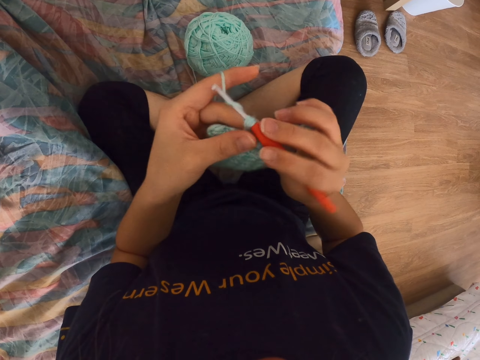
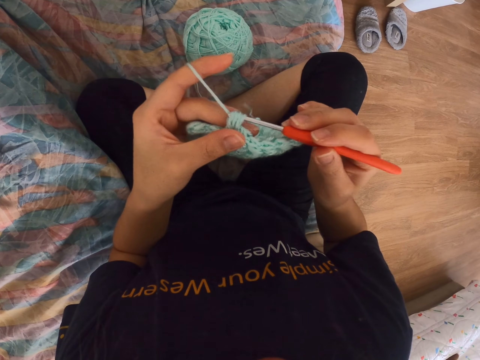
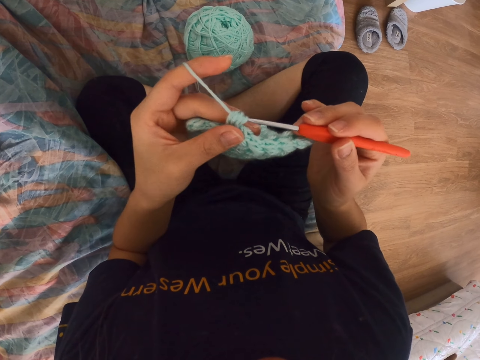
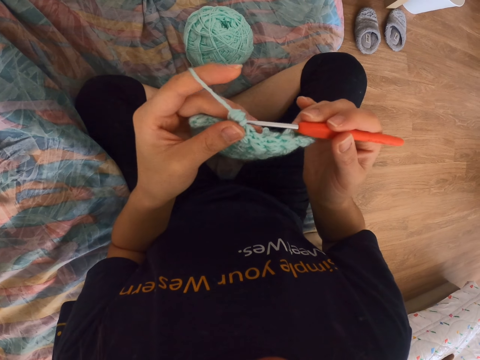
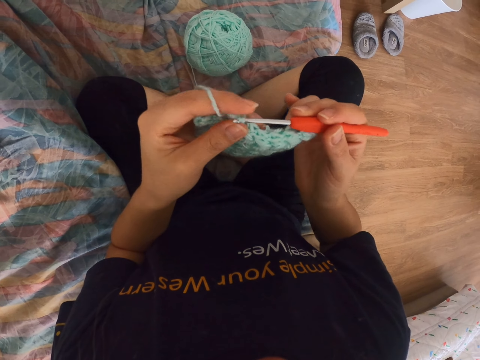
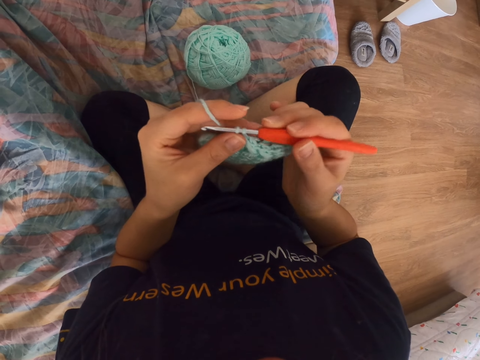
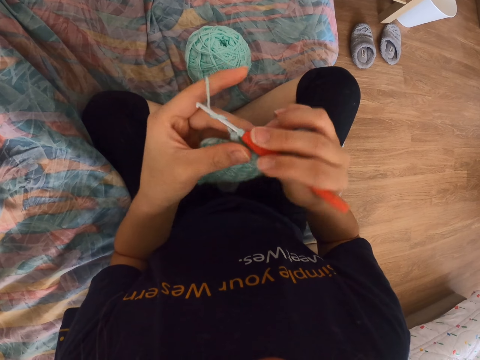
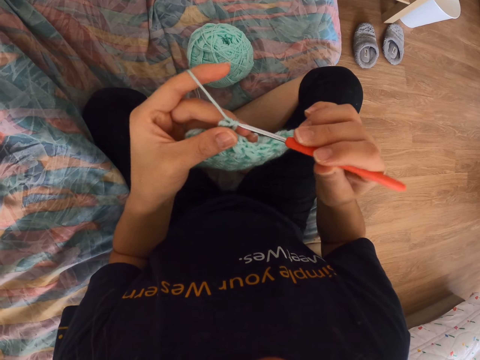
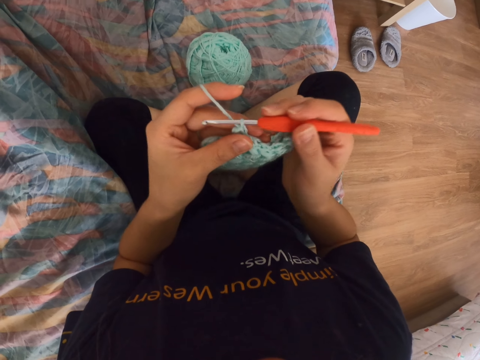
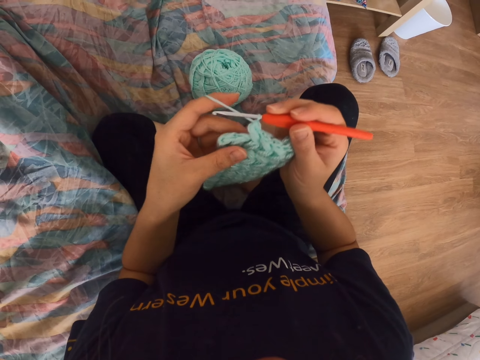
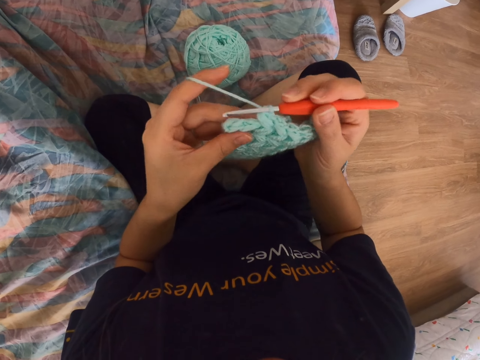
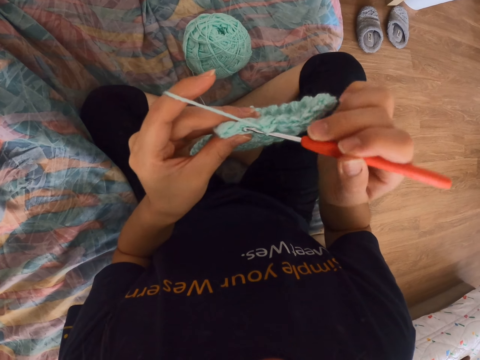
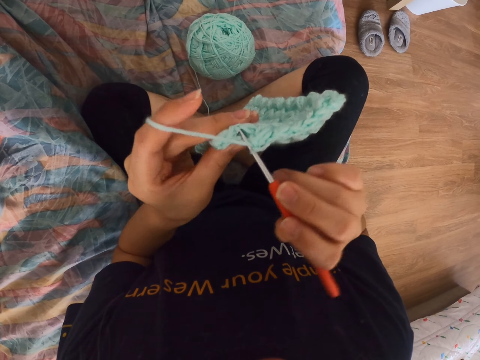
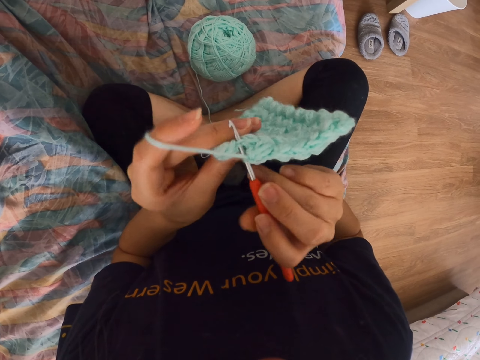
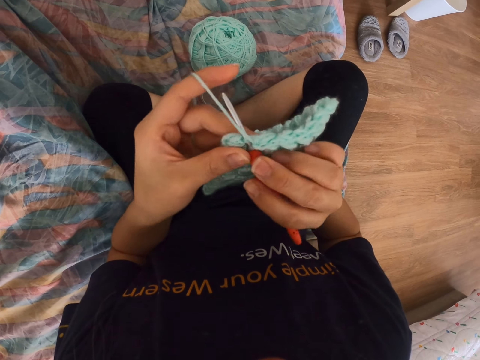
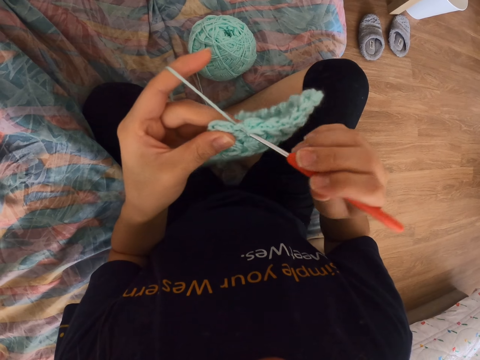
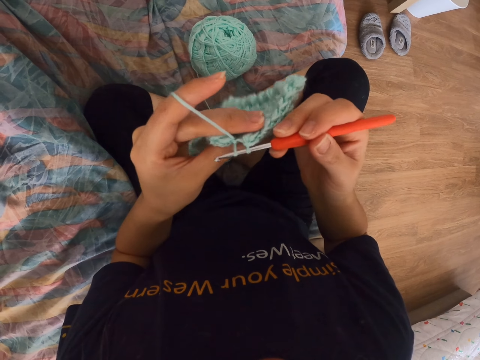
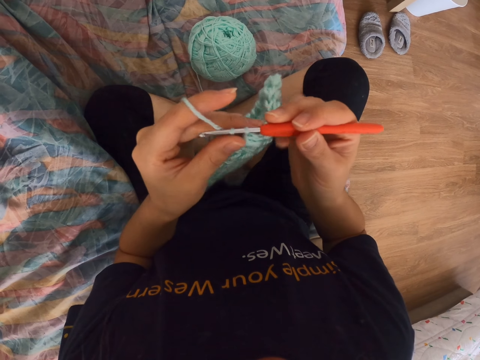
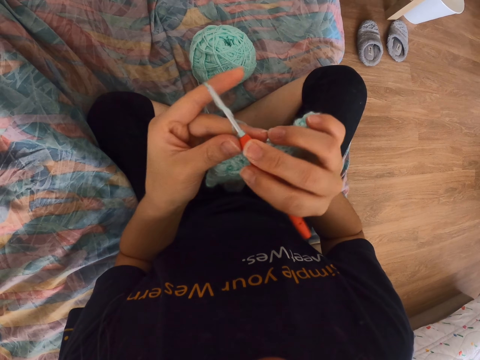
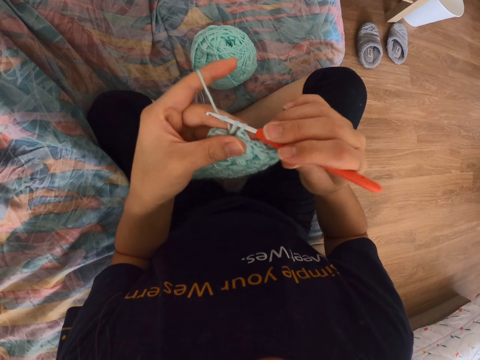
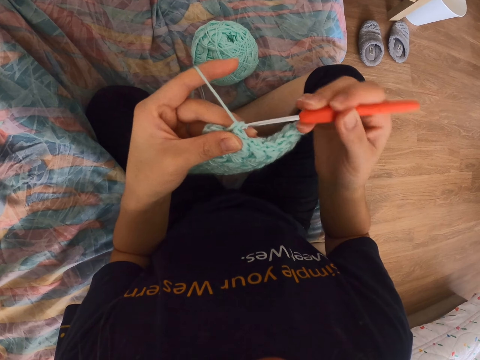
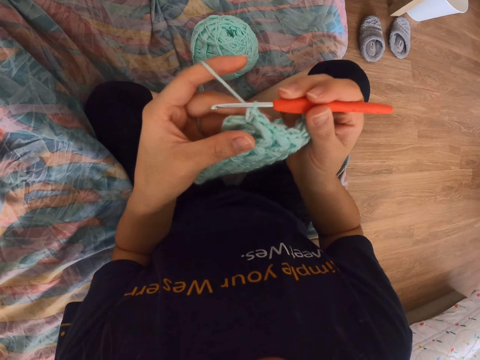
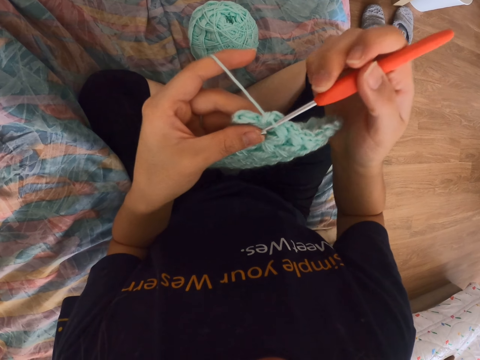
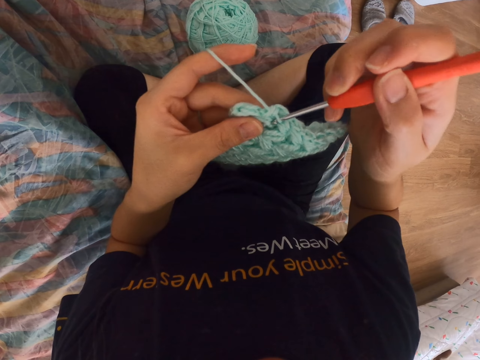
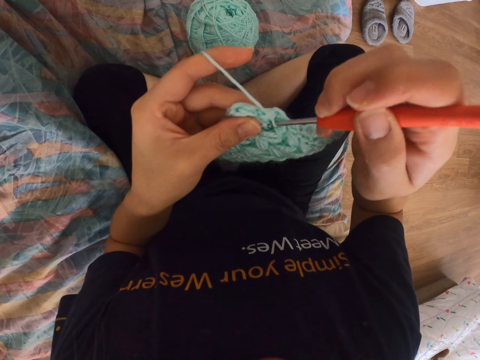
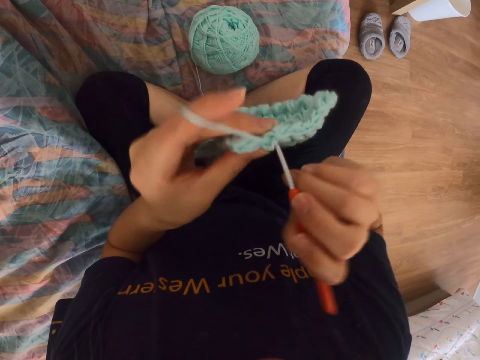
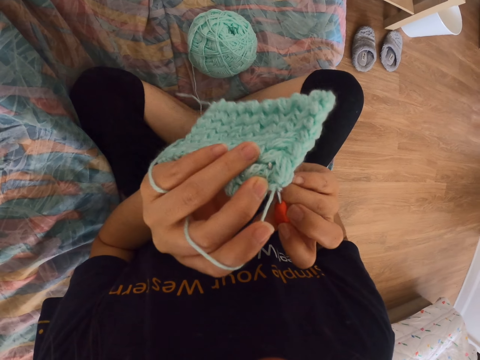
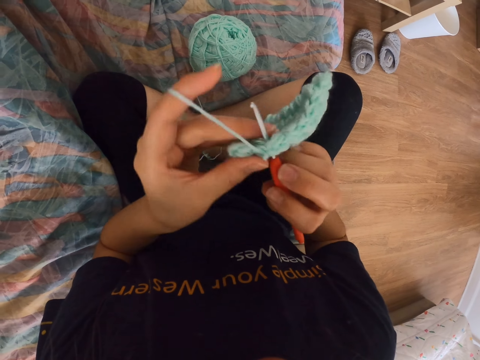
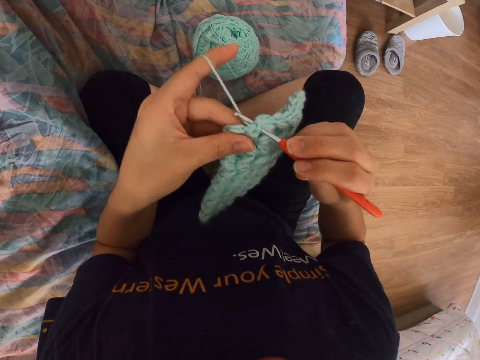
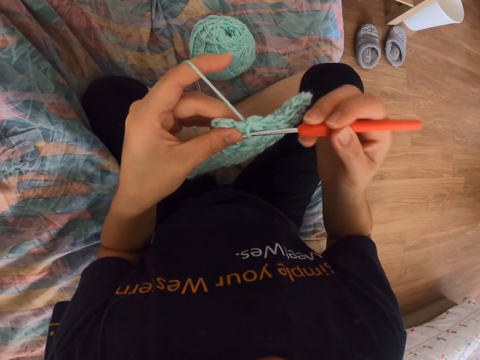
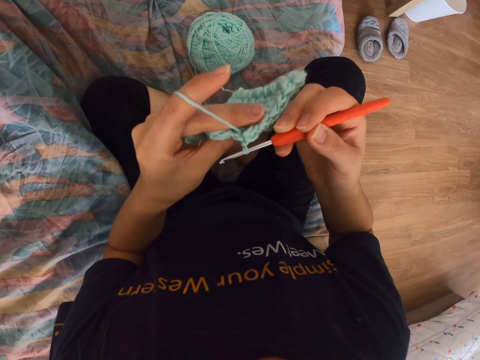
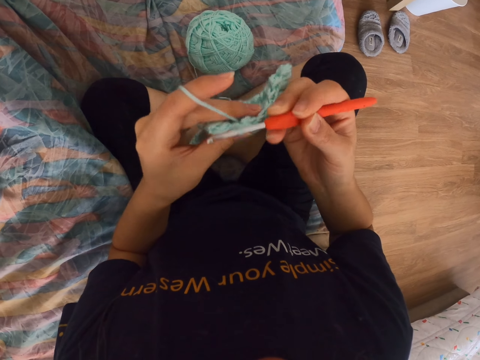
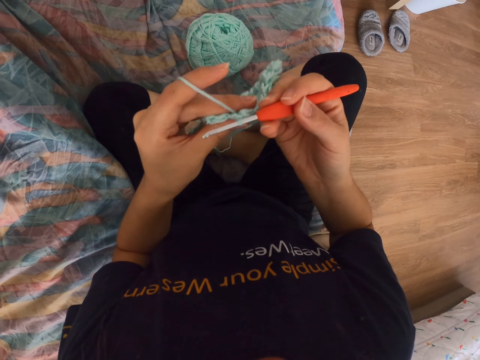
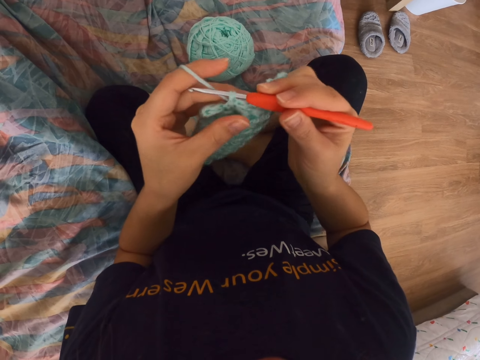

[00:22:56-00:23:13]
The camera wearer pulls a string with a sewing needle. They pull it again. They insert the needle to the cloth. They pull the string with the sewing needle. They turn the cloth. They insert the needle to the cloth. They turn the cloth. They turn it again.

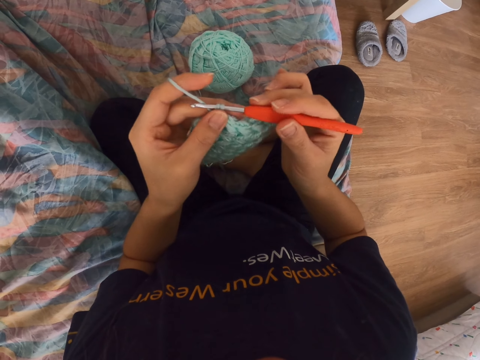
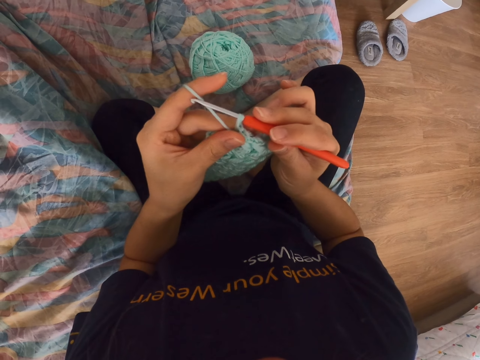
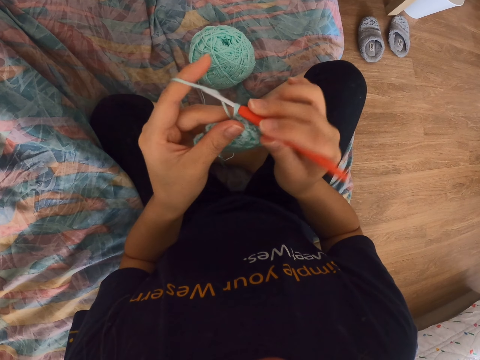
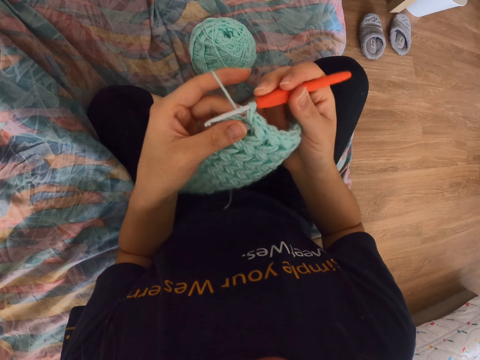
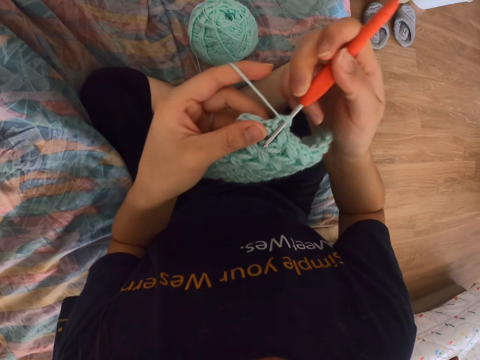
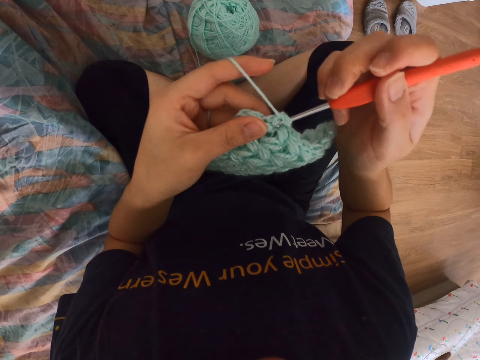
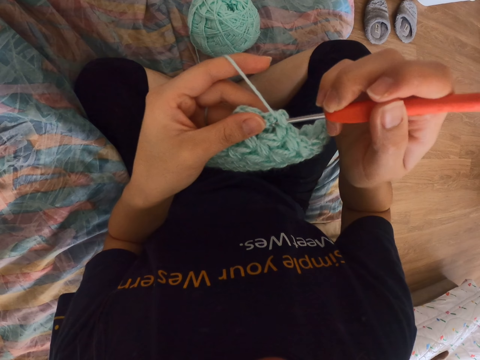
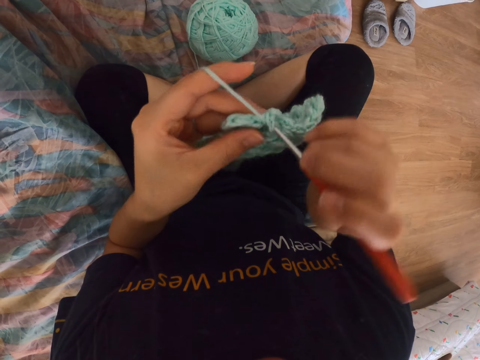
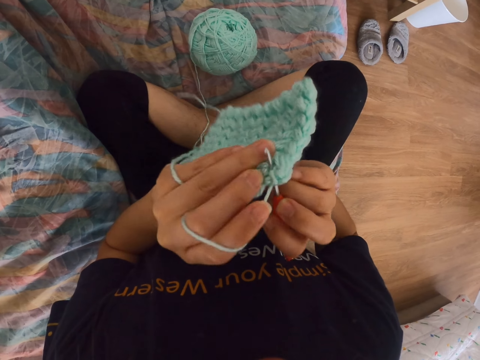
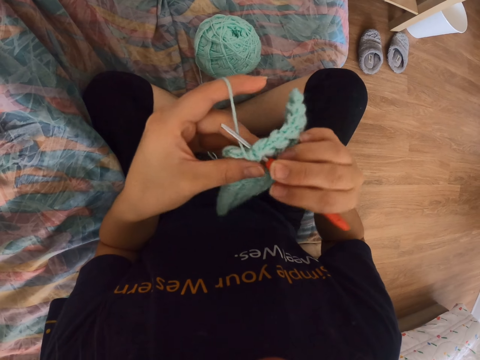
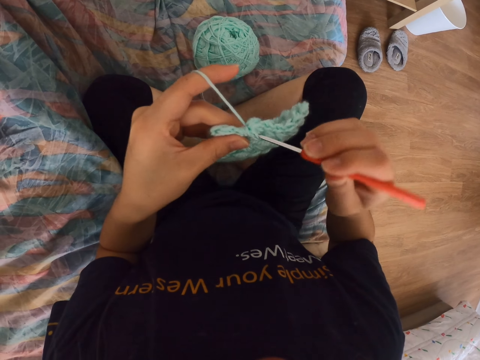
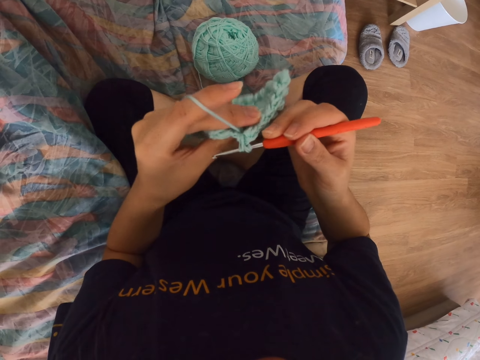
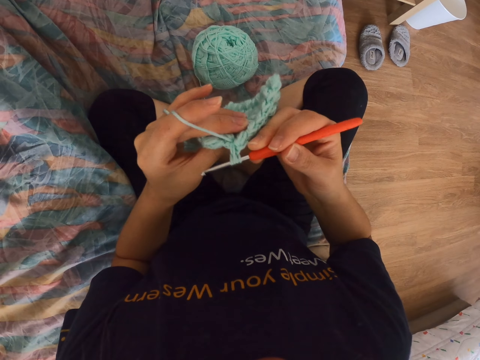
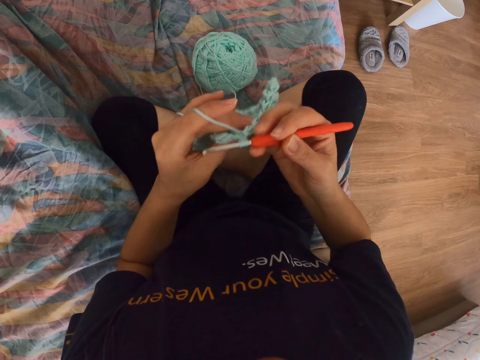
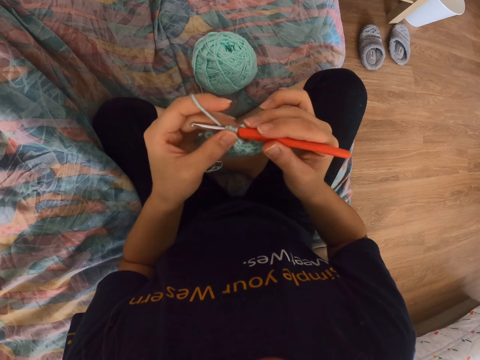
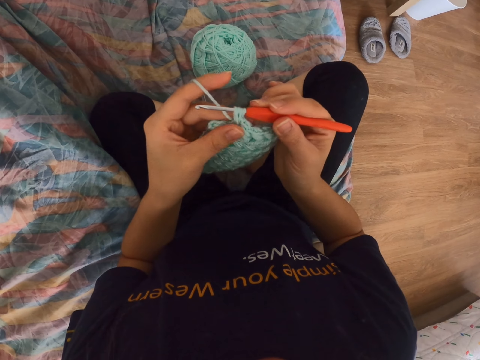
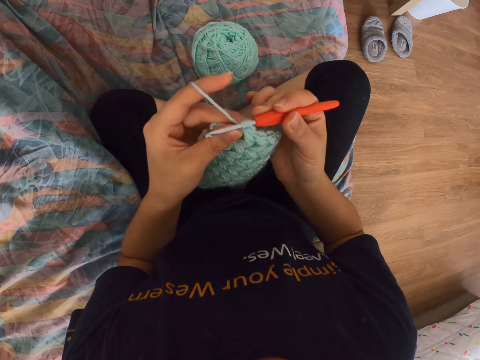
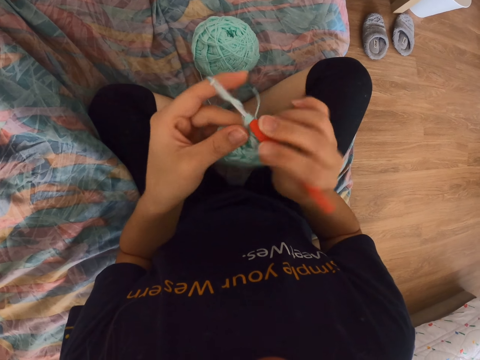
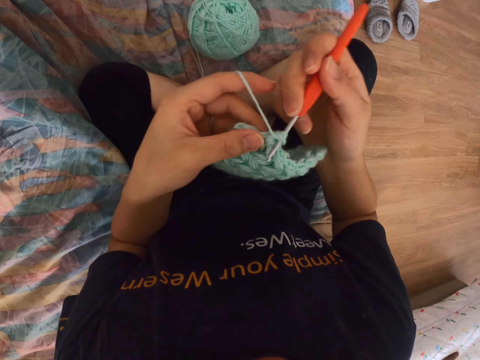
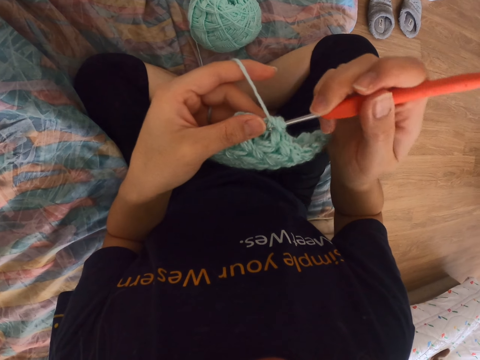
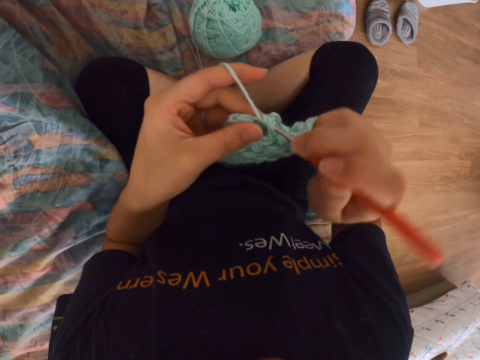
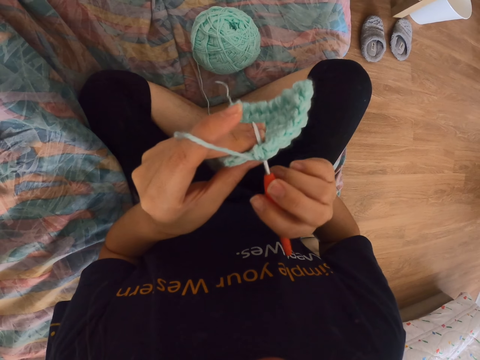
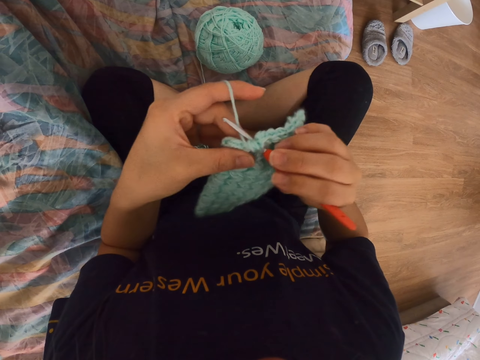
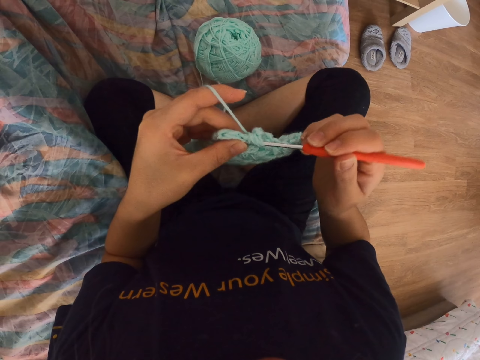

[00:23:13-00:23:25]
The camera wearer pulls a string with a sewing needle. They insert the needle into the cloth. They pull the string with the sewing needle. They do it again. They insert the needle into the cloth and turn the cloth.
